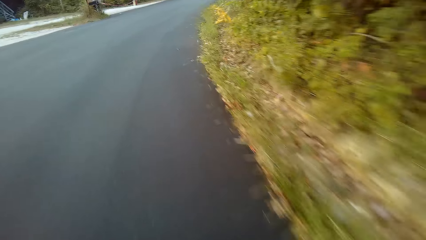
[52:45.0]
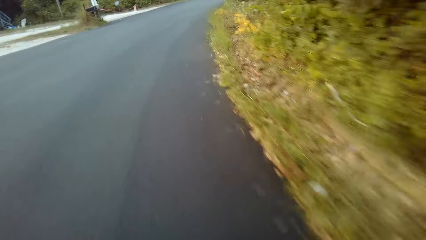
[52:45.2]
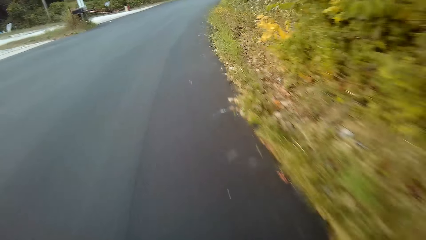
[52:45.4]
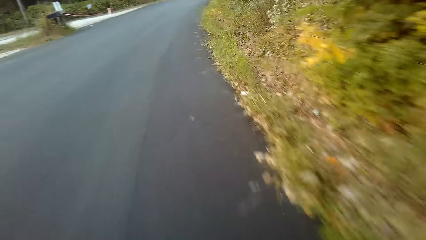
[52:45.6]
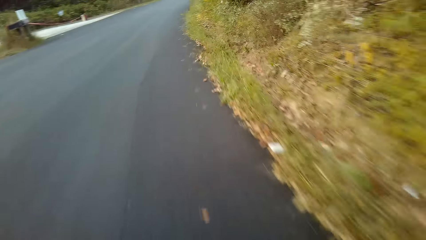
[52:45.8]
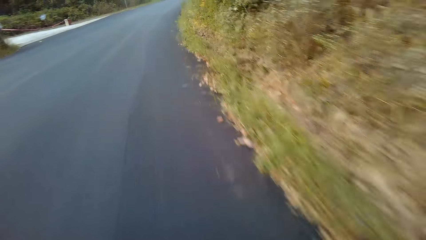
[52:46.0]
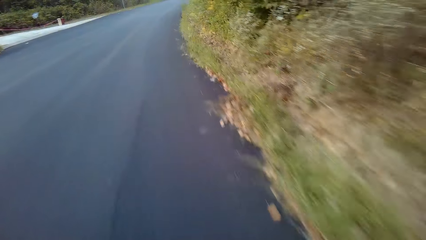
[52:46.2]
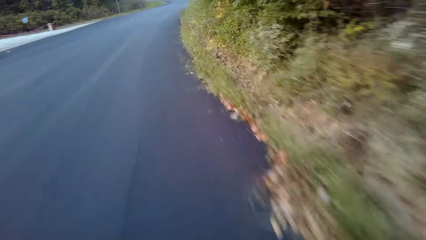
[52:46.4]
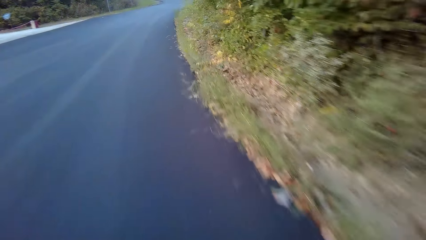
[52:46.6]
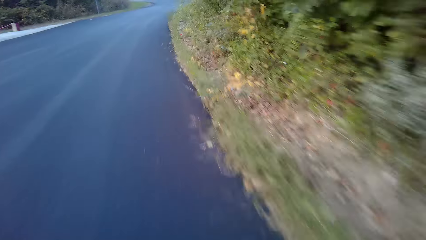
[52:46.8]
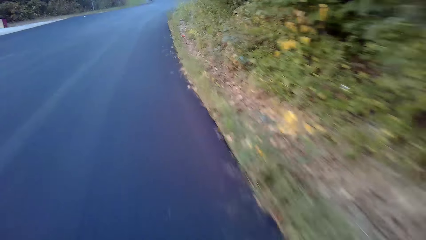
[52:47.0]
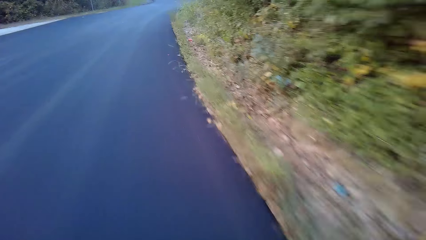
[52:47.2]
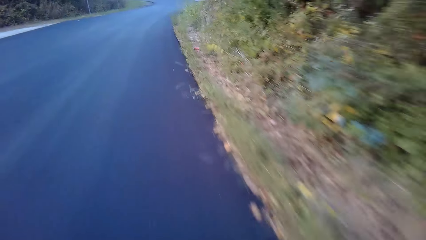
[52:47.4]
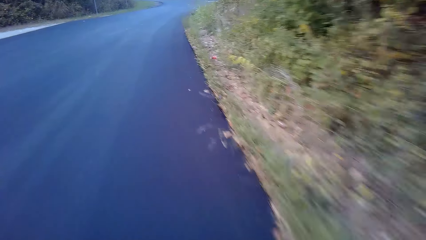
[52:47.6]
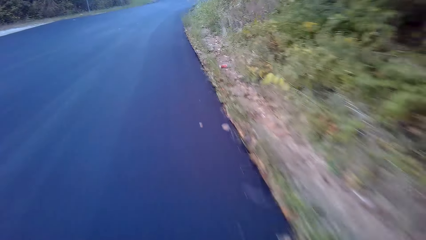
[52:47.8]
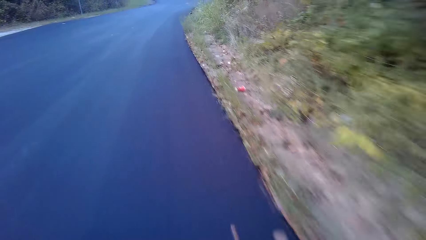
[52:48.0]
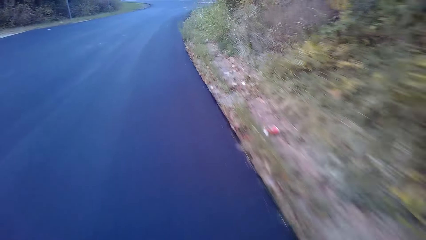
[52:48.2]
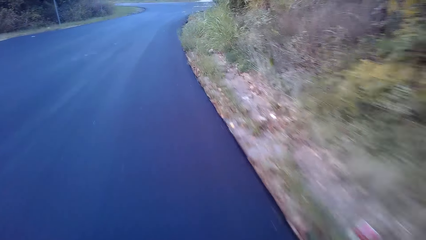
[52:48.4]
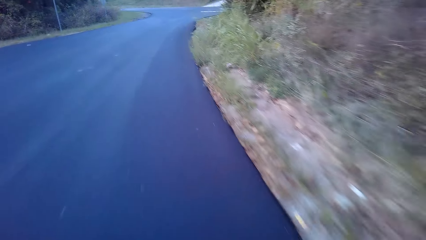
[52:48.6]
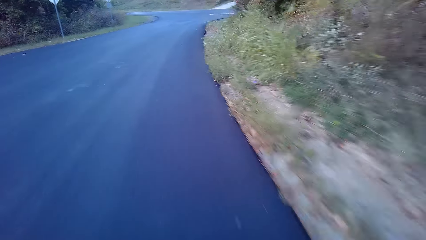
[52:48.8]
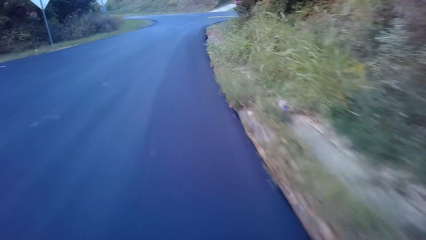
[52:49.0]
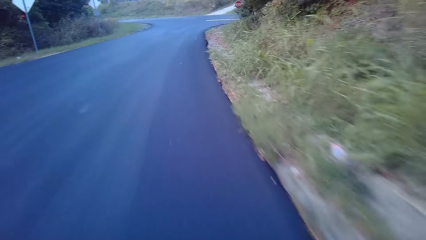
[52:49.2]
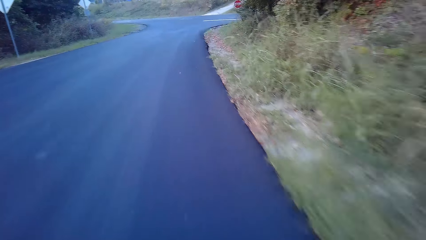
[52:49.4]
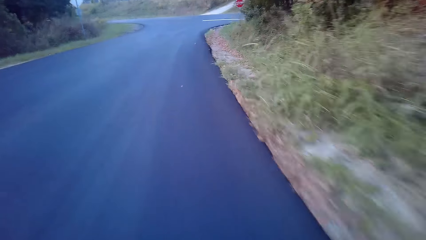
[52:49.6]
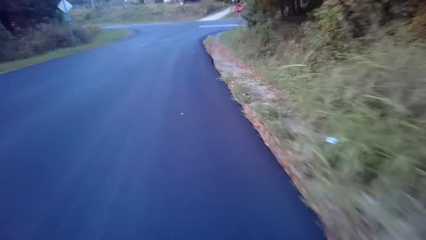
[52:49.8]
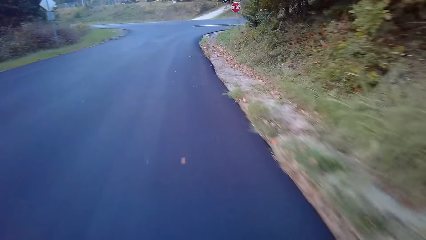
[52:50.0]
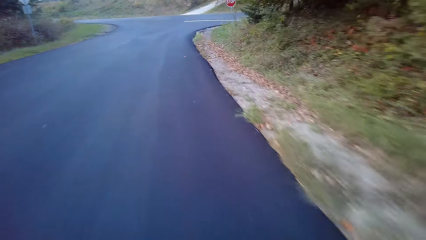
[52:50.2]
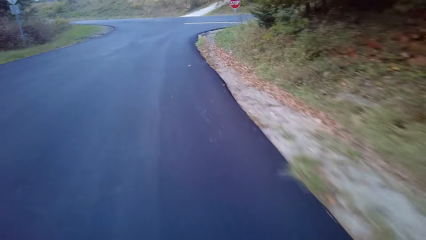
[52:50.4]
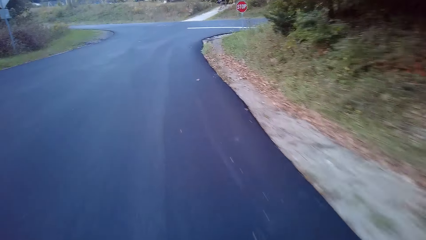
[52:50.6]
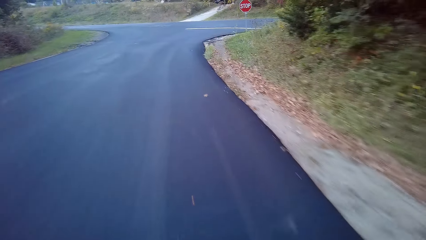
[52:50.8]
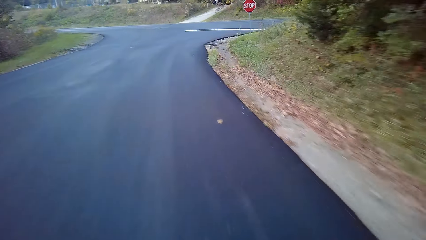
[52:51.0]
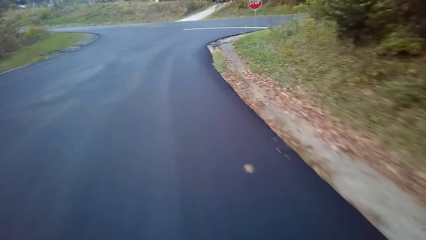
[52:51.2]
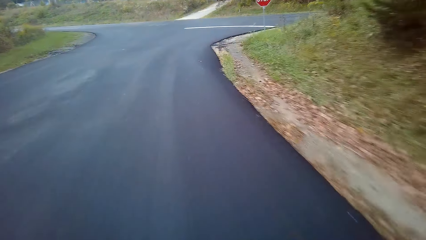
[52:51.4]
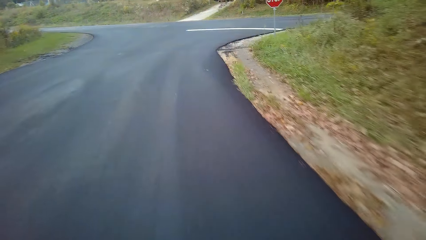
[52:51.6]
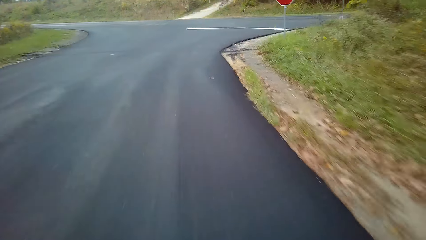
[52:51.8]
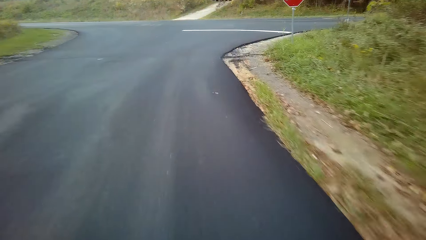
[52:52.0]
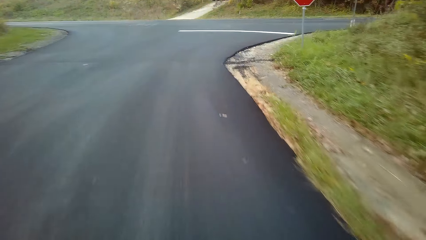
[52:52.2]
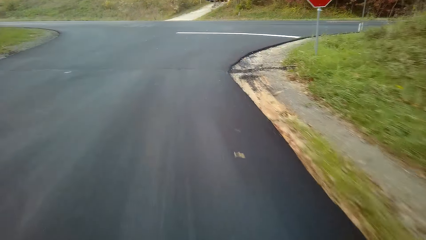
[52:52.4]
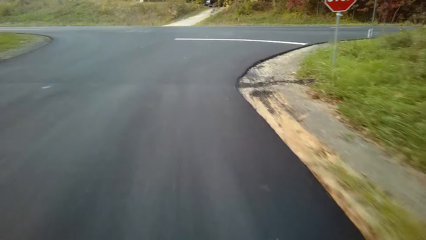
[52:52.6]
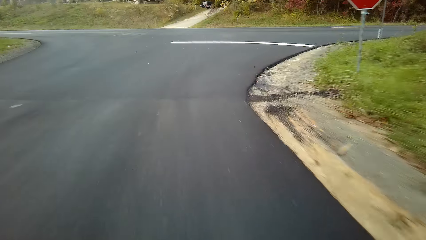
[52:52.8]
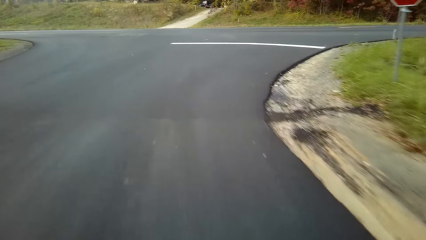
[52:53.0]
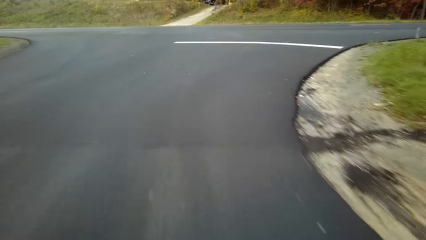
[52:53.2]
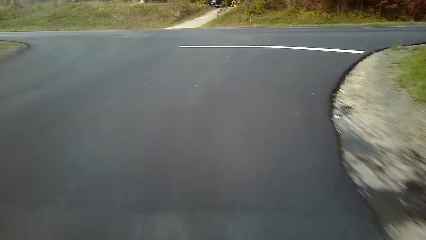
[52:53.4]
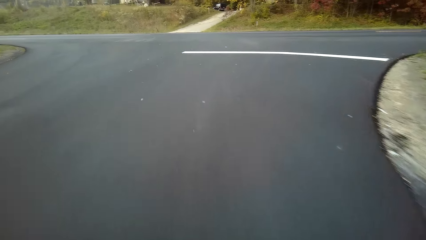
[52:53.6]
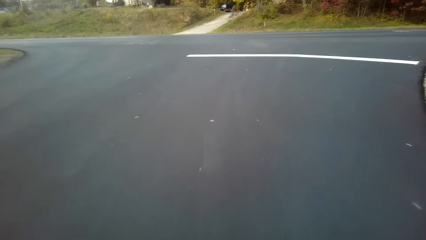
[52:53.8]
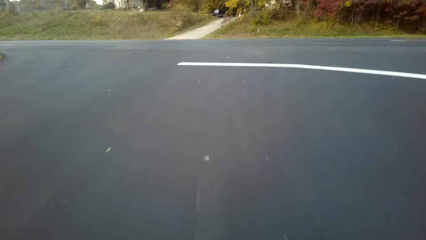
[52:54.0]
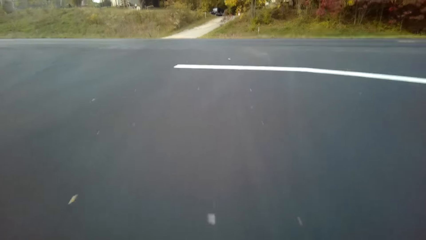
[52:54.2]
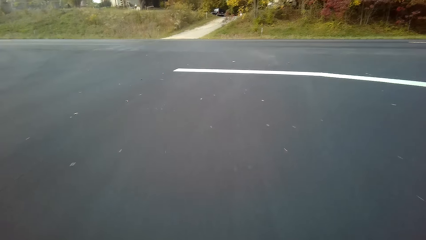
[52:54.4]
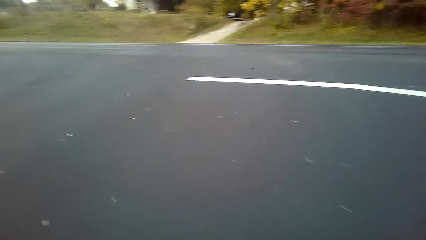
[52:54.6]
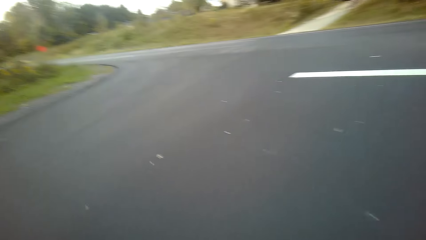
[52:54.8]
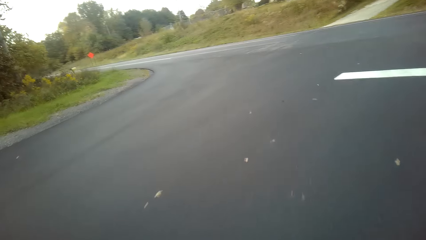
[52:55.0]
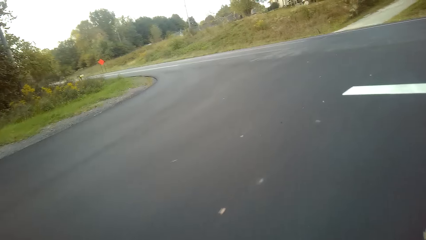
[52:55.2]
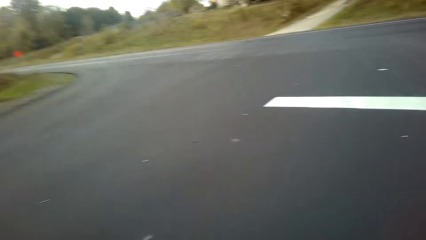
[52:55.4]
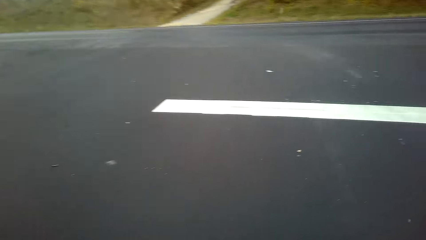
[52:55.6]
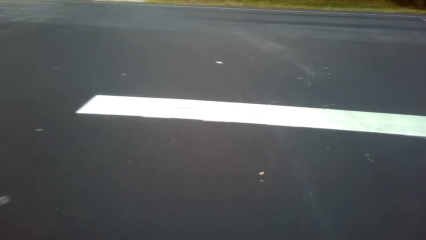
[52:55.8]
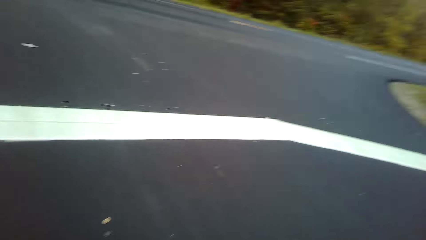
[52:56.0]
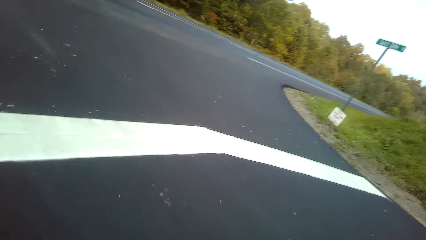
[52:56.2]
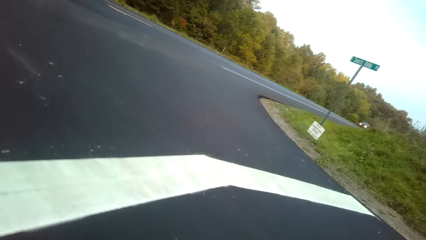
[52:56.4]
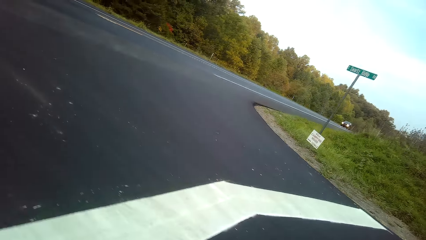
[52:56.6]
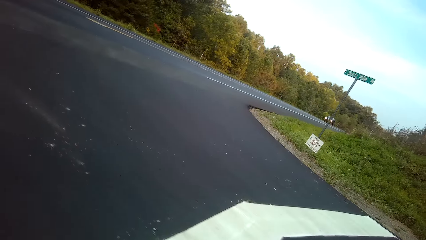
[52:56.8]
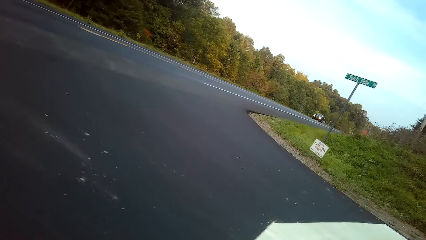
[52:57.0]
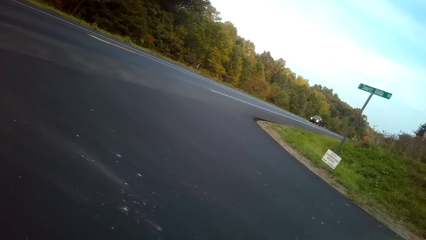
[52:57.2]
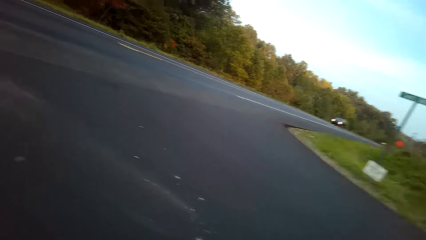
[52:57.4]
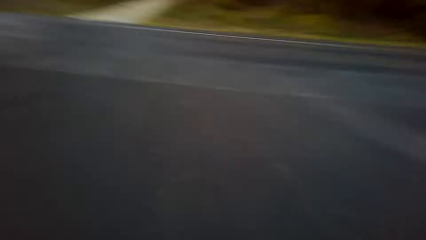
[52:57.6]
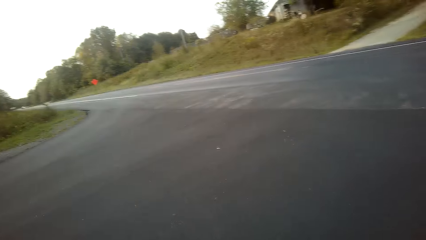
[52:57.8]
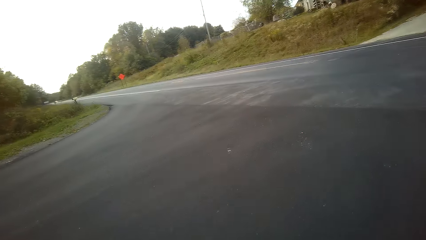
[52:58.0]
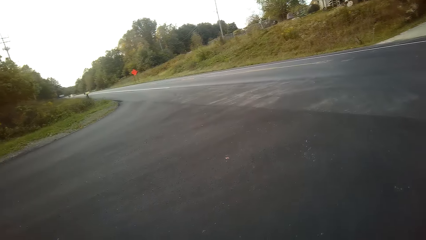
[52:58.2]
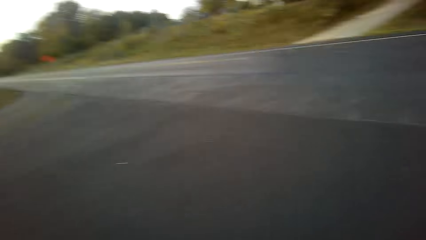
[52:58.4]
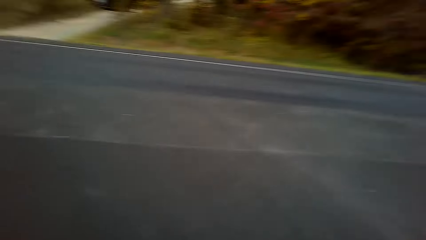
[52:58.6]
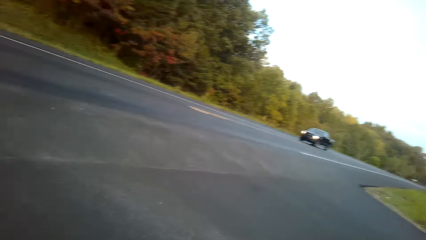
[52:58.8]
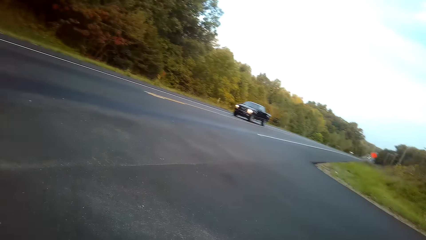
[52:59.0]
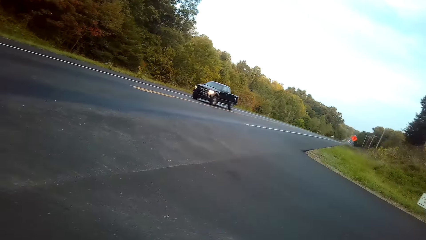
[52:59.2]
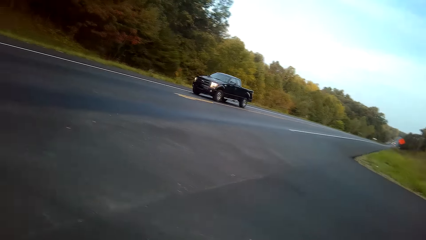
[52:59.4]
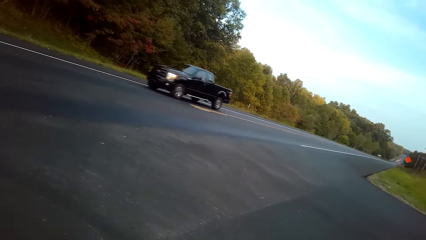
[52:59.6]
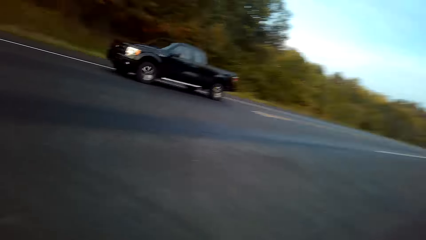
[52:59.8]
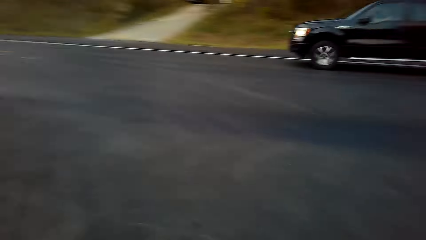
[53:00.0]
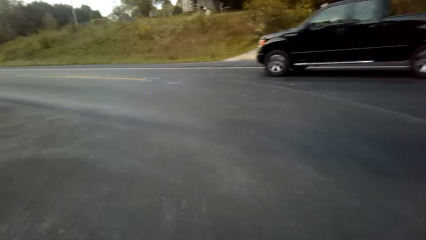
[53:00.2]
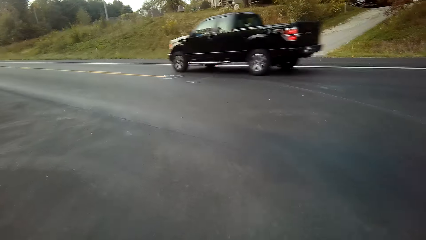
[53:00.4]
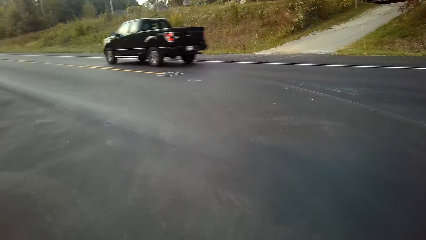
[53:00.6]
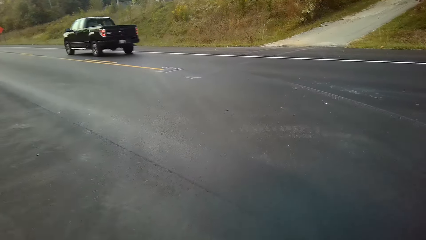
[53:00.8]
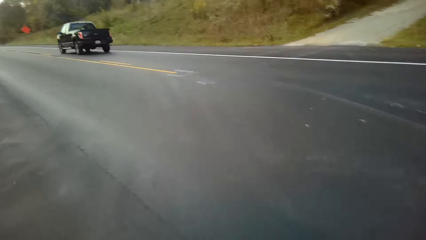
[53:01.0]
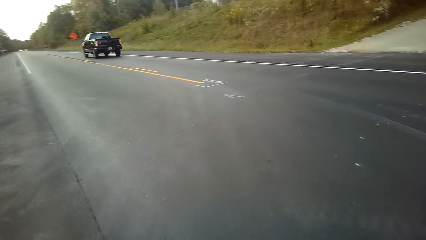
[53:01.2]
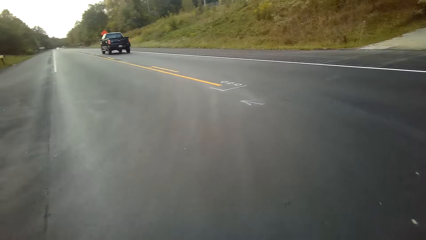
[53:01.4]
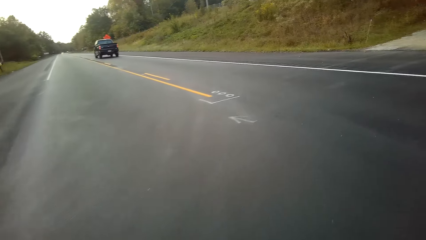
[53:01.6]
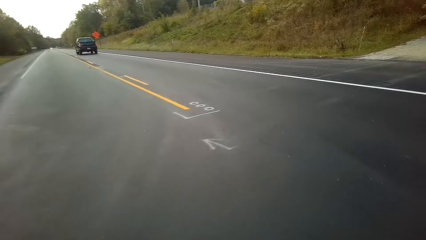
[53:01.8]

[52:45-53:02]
The camera wearer looks around. They look around again.
